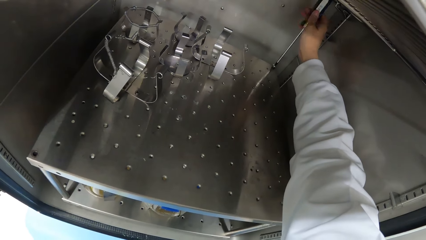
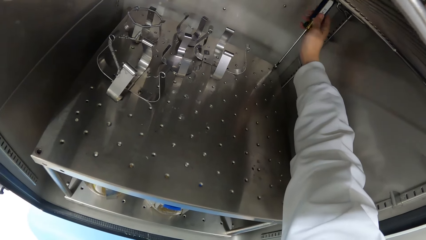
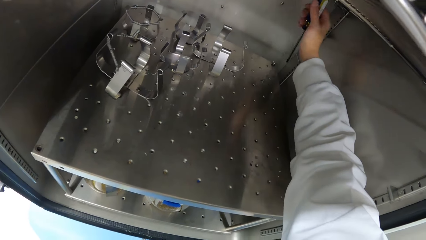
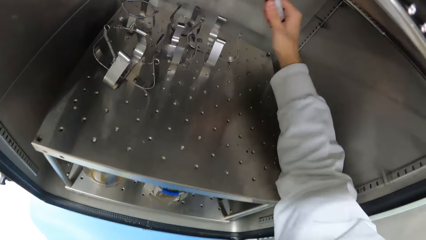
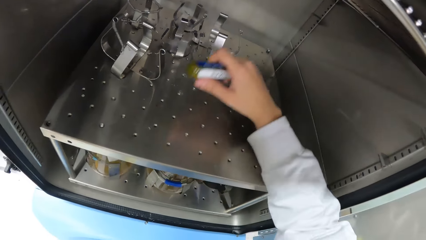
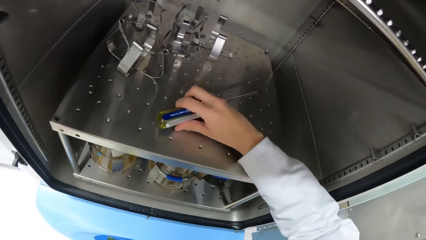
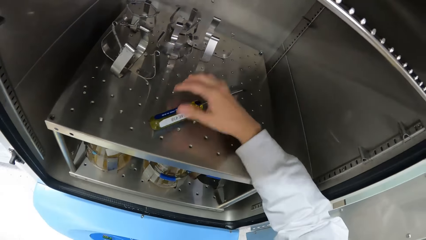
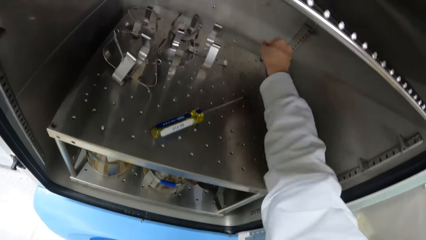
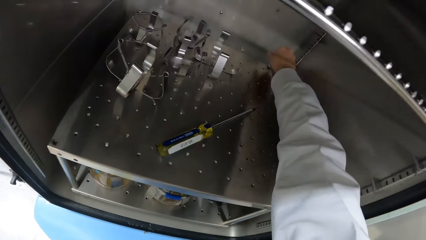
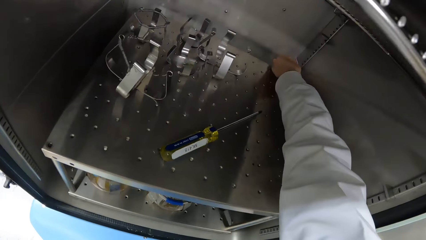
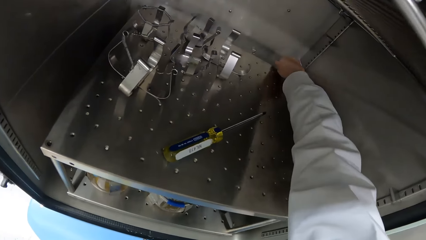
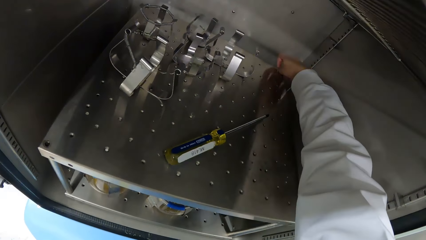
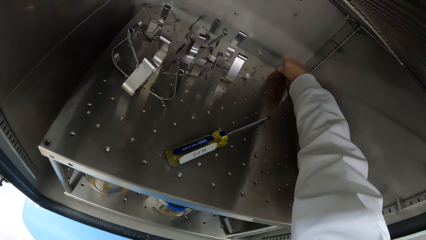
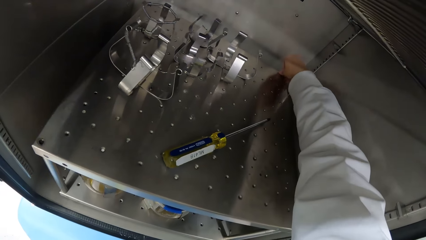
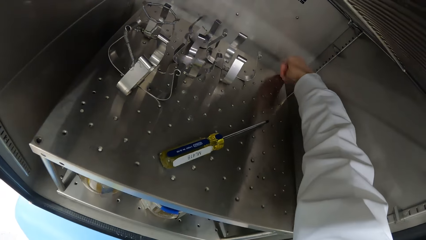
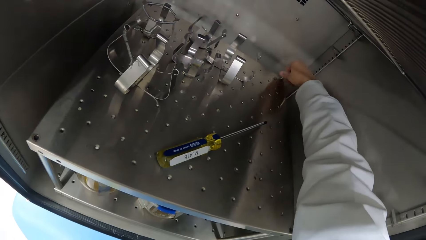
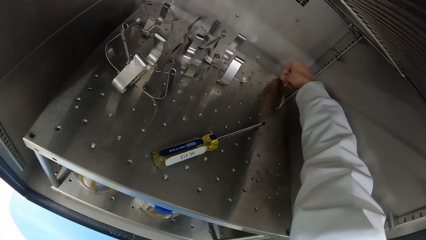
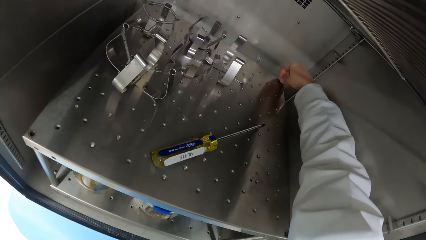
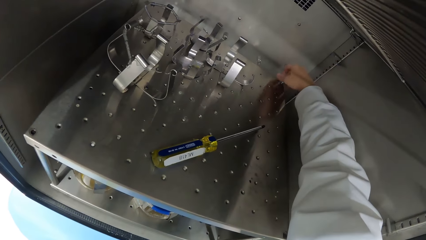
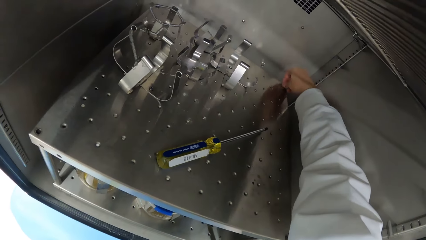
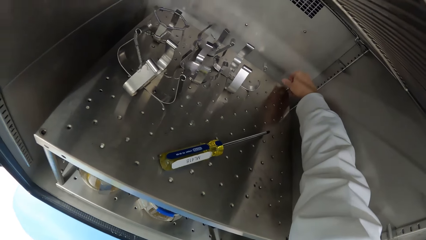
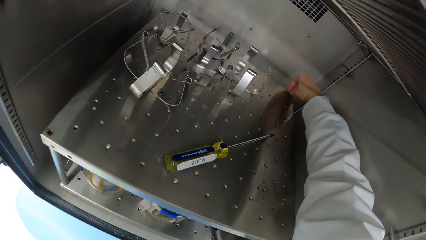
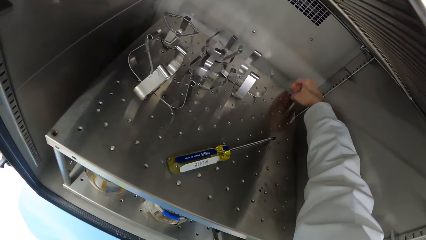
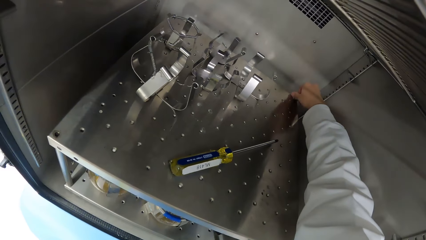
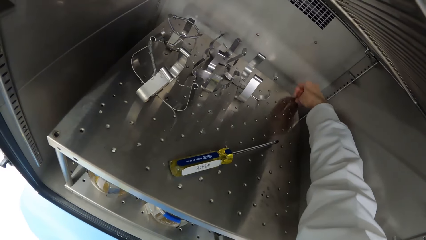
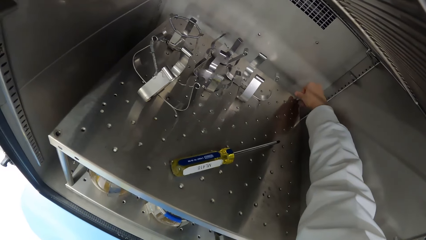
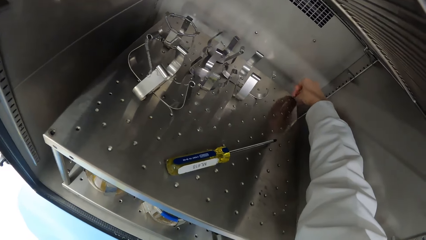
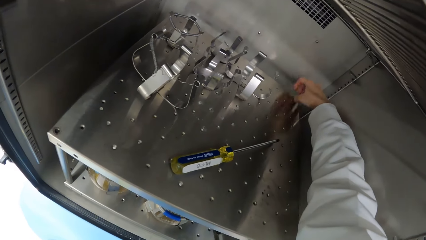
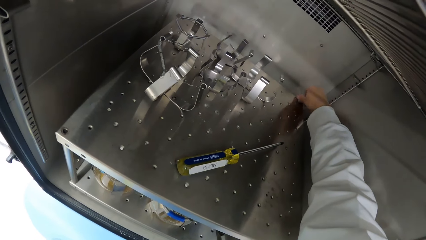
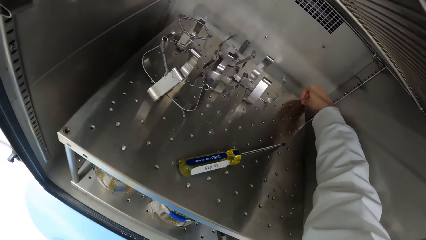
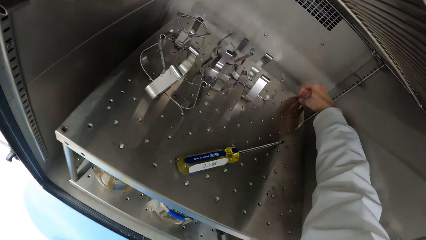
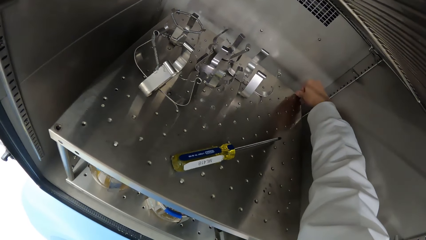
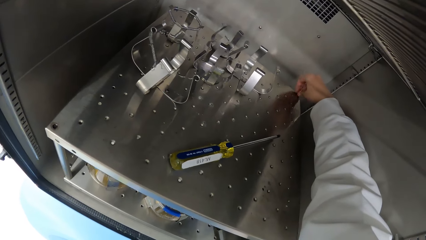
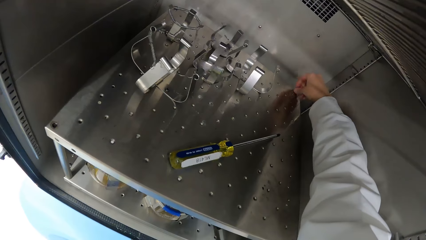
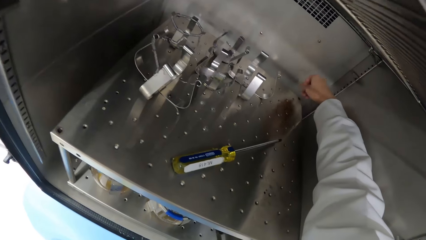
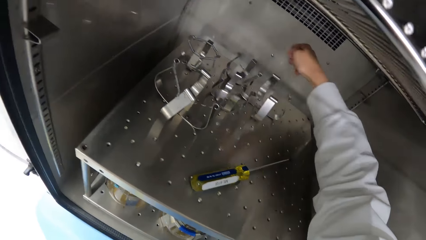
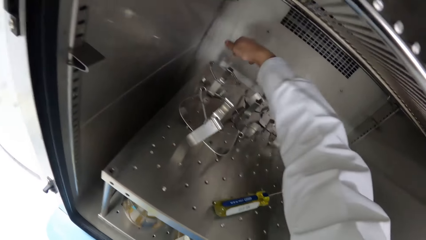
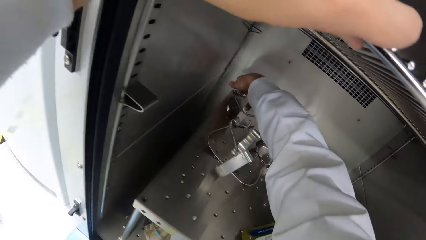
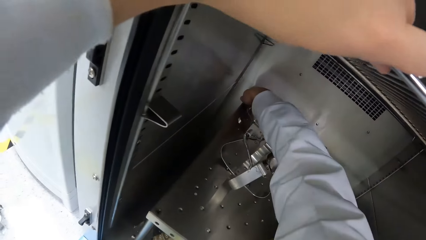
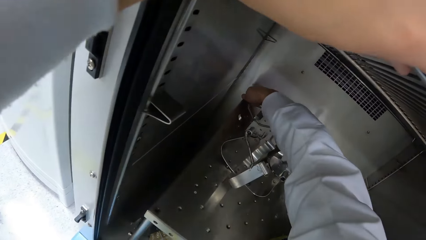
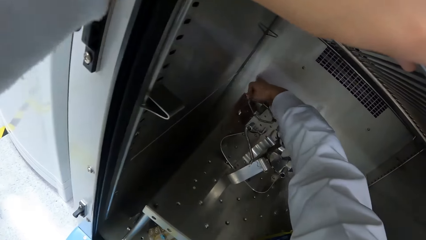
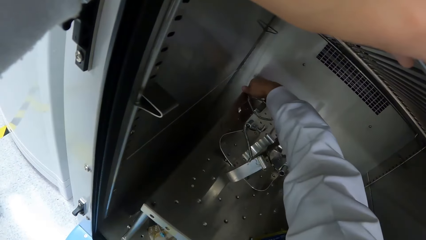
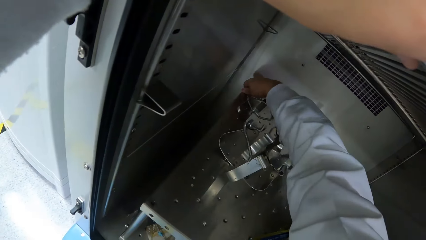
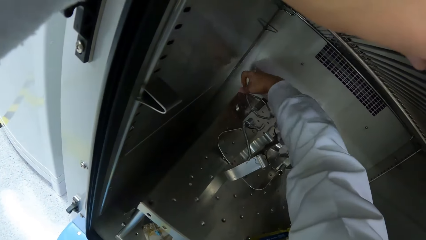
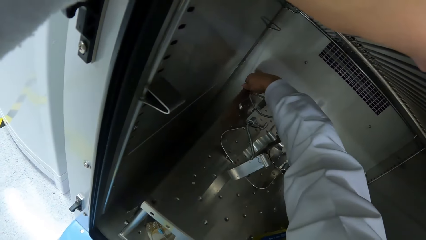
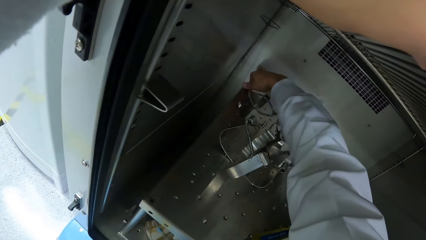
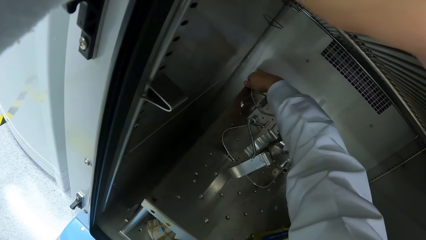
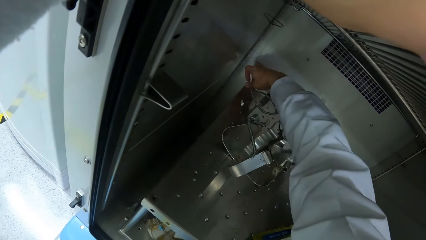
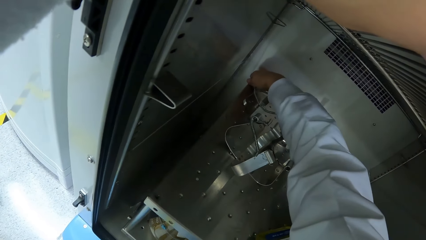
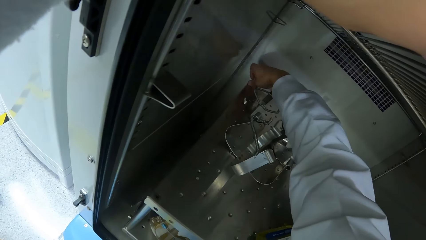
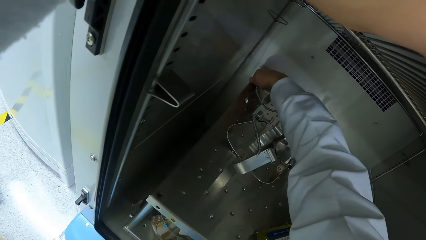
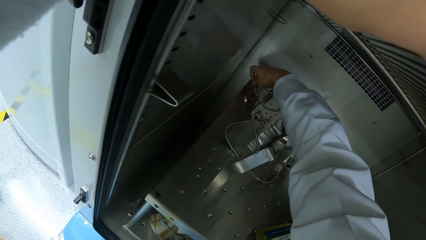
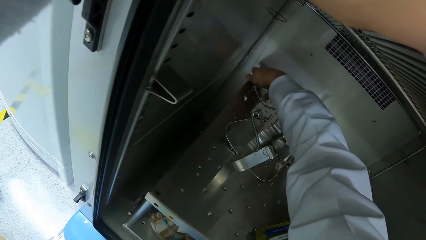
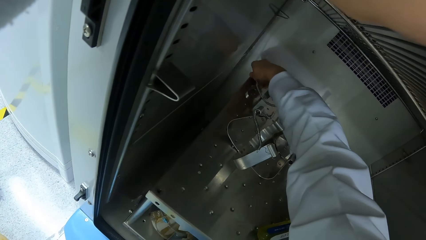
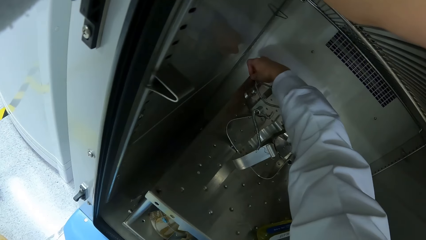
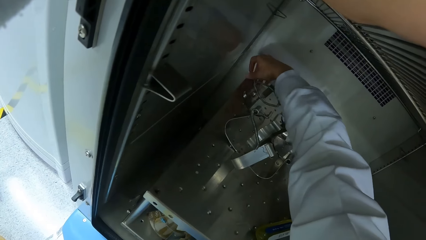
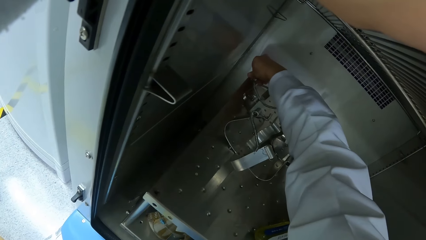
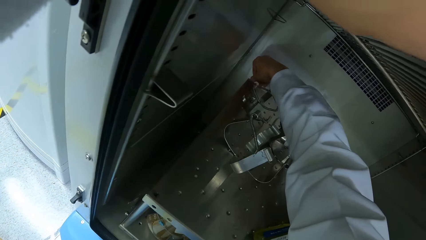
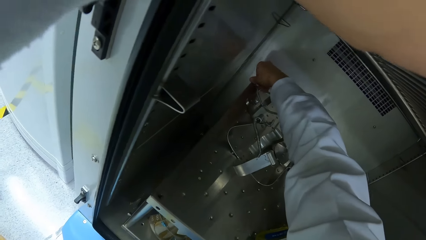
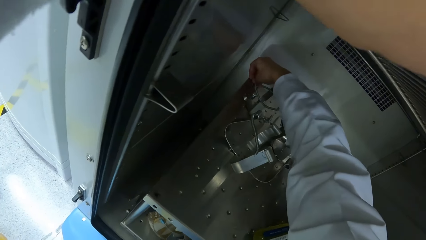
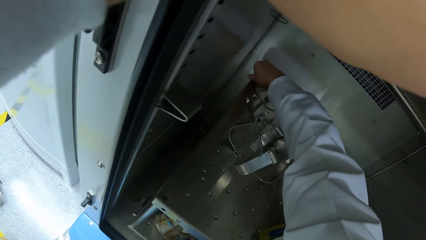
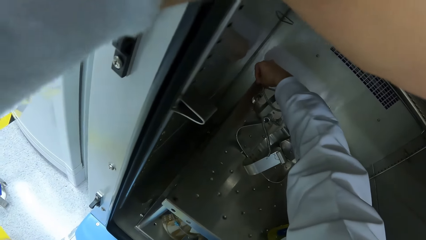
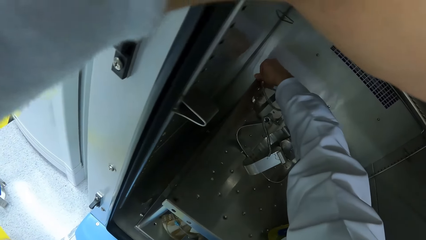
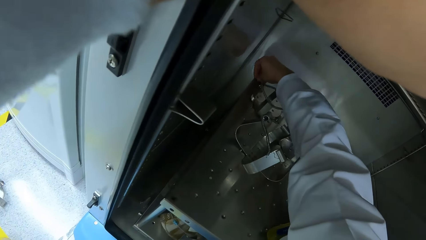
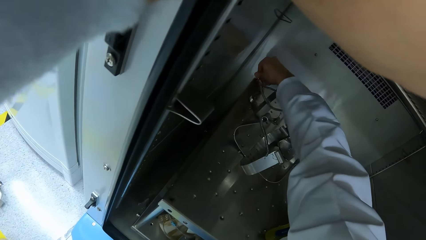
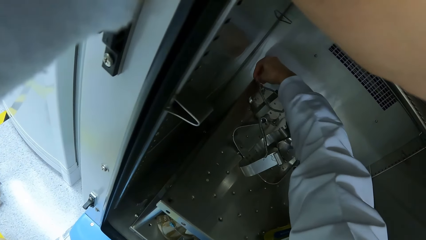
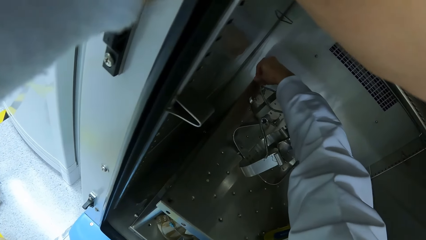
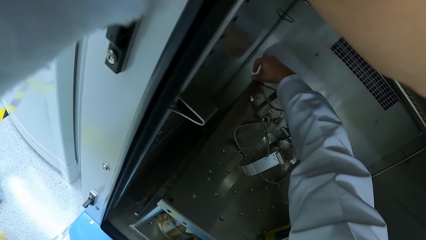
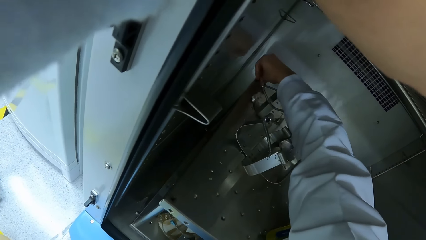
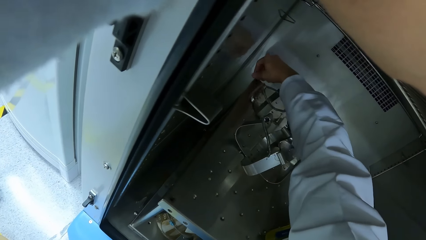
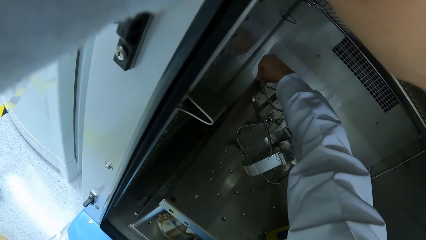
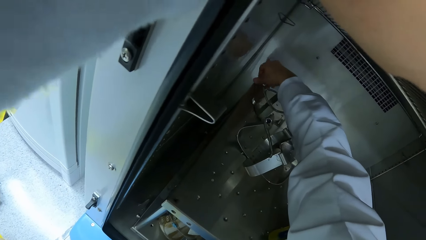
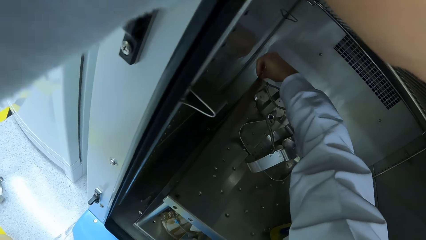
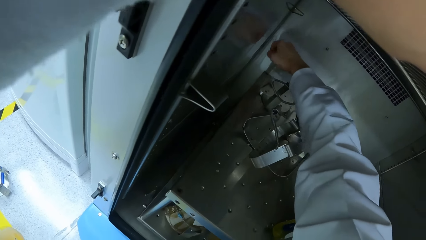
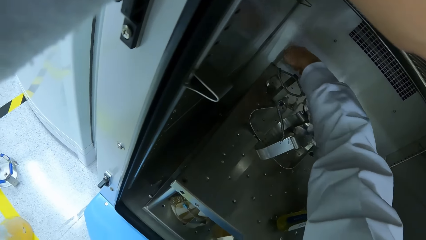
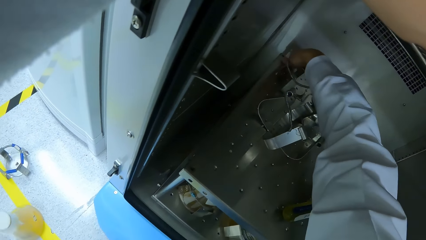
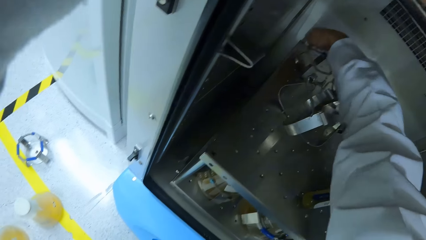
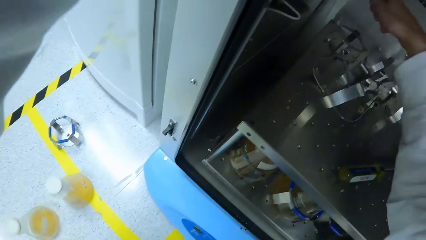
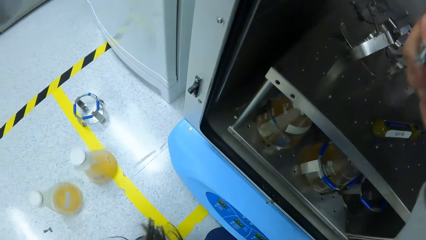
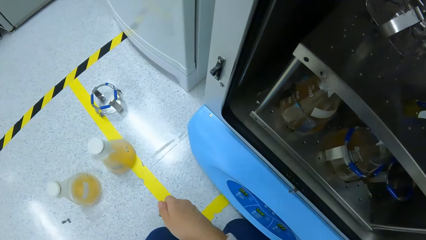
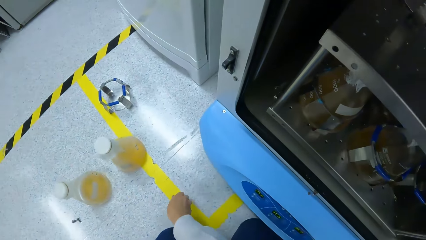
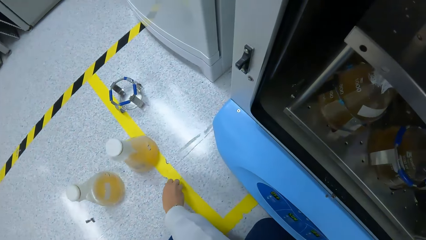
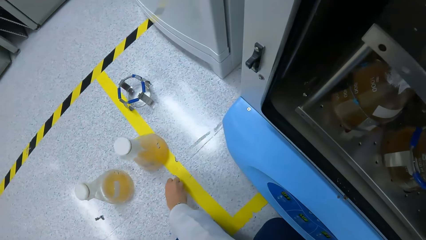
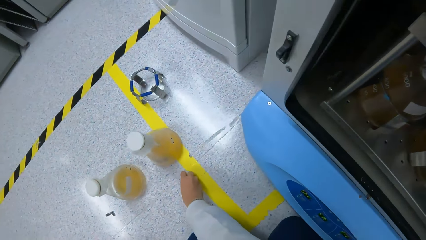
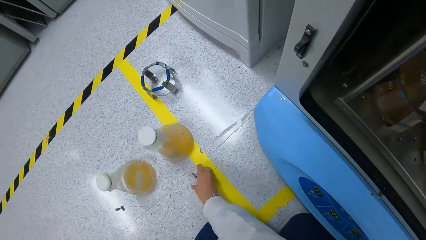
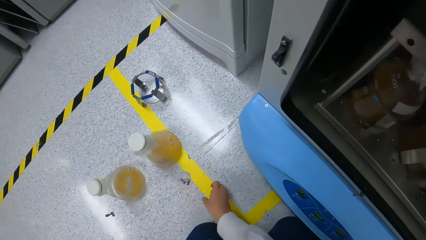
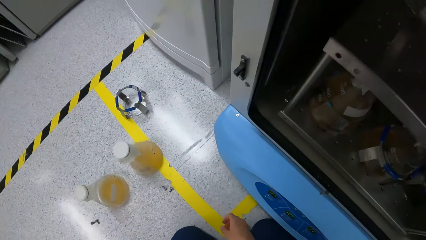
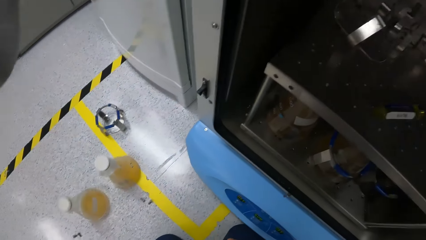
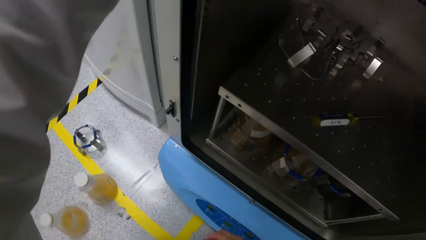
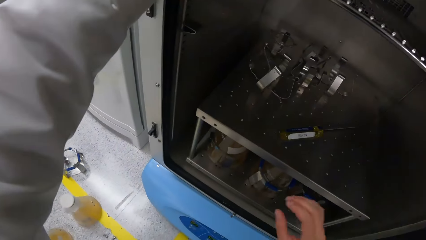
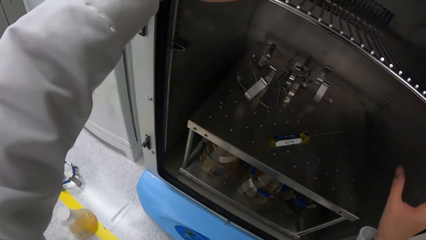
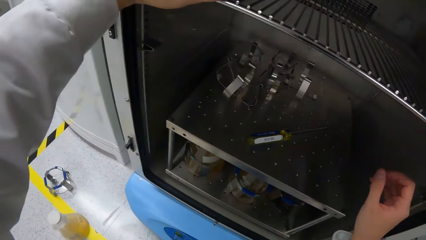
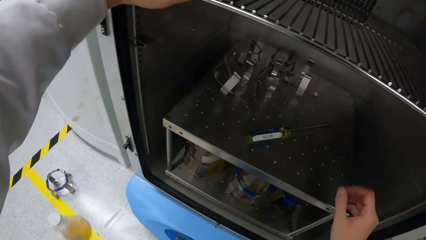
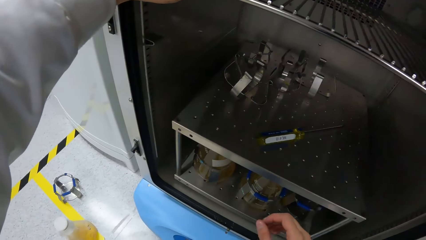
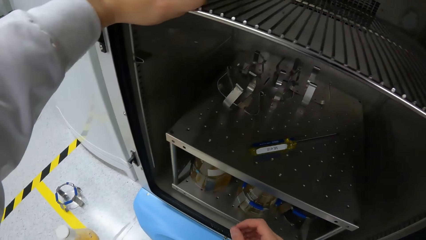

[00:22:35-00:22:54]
The camera wearer drops the screwdriver inside the incubator shaker machine with his right hand. He removes the screw from the incubator shaker machine with his right hand. He does it again. He places the screws in his right hand on the floor.
